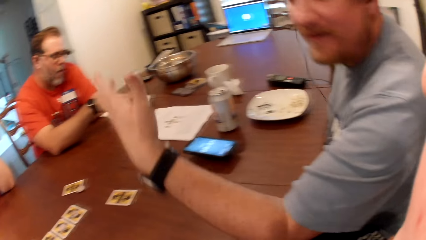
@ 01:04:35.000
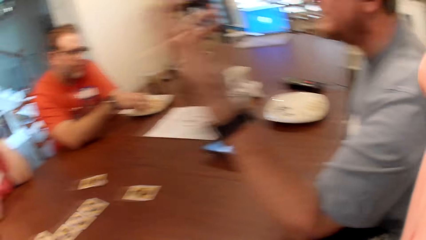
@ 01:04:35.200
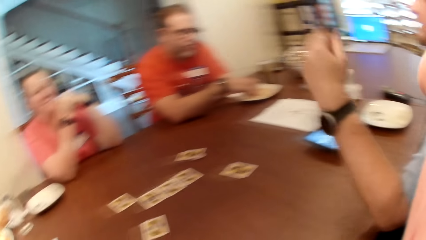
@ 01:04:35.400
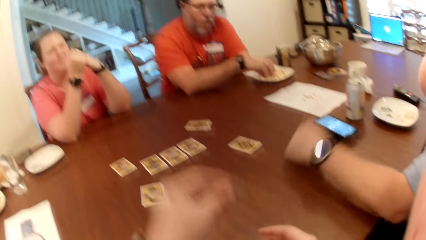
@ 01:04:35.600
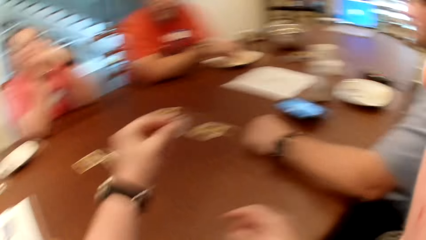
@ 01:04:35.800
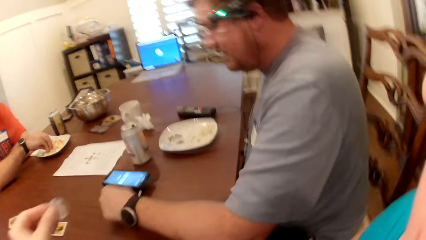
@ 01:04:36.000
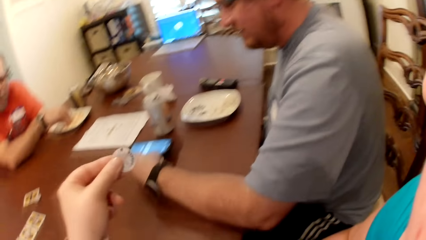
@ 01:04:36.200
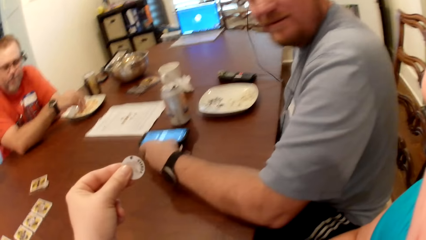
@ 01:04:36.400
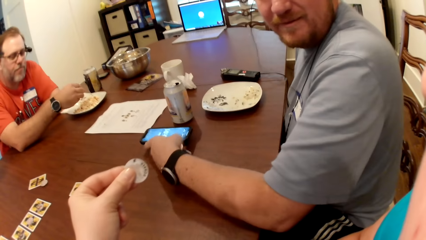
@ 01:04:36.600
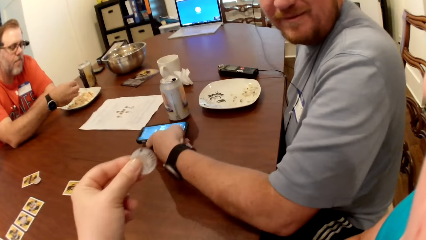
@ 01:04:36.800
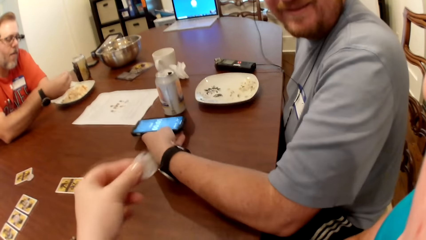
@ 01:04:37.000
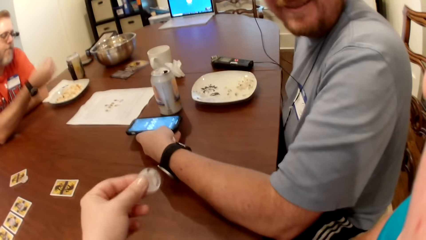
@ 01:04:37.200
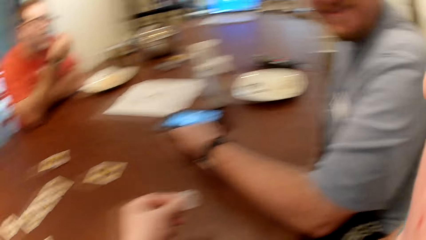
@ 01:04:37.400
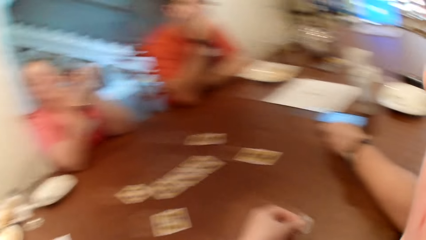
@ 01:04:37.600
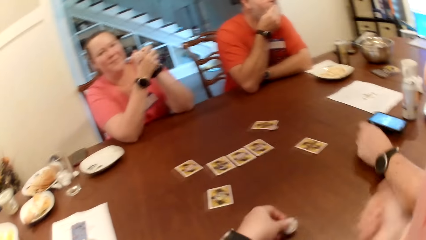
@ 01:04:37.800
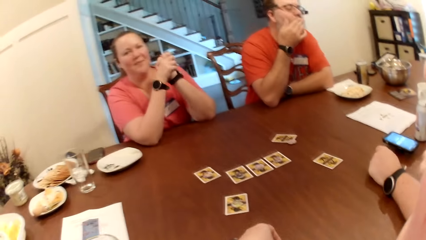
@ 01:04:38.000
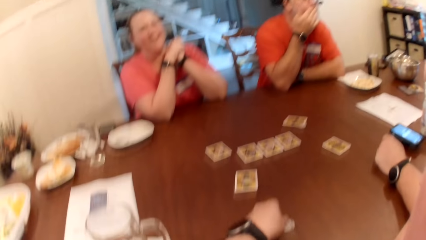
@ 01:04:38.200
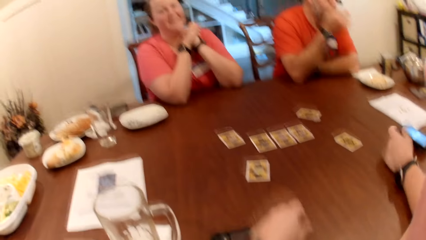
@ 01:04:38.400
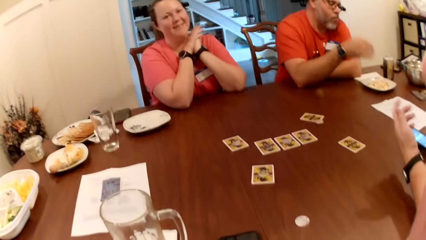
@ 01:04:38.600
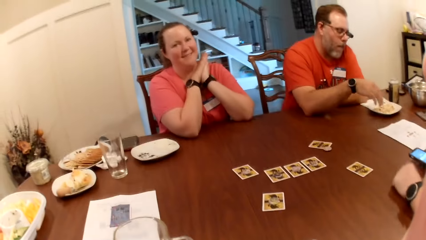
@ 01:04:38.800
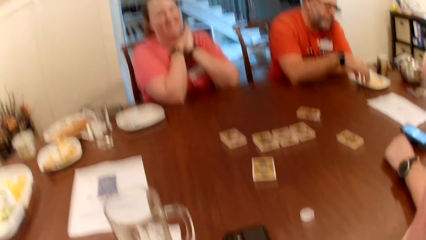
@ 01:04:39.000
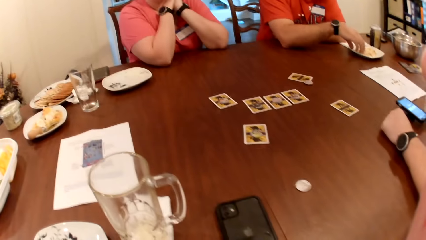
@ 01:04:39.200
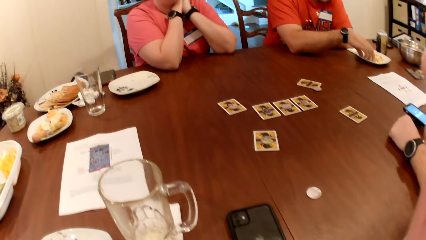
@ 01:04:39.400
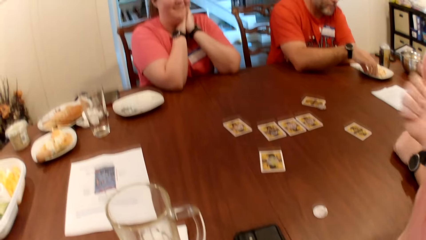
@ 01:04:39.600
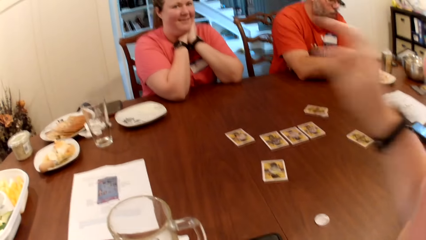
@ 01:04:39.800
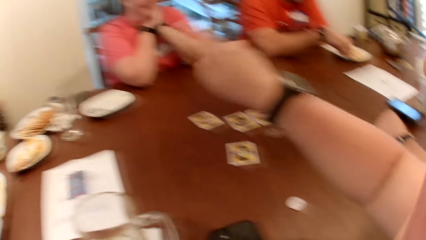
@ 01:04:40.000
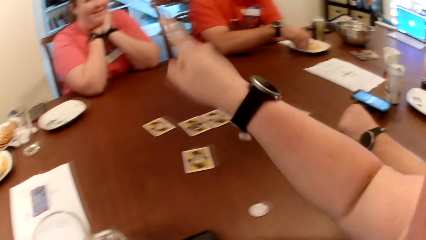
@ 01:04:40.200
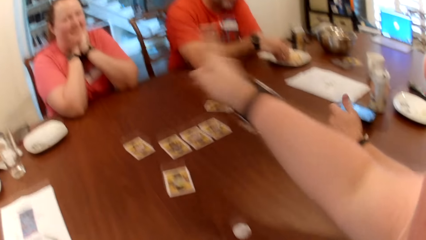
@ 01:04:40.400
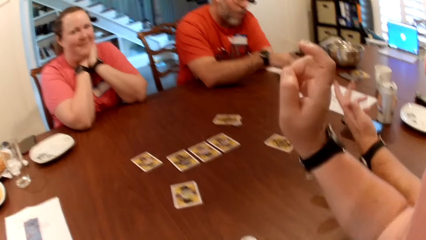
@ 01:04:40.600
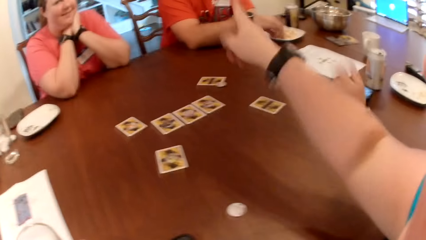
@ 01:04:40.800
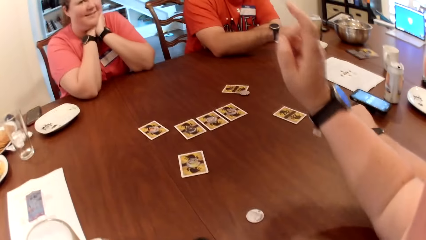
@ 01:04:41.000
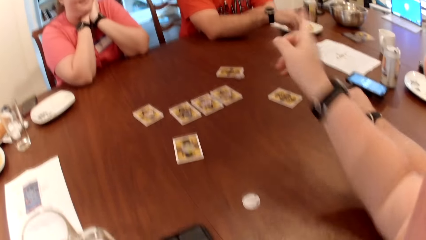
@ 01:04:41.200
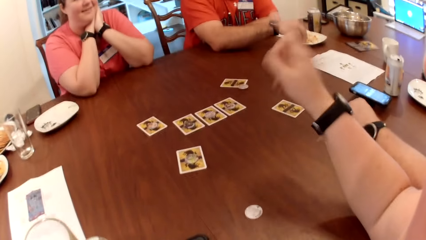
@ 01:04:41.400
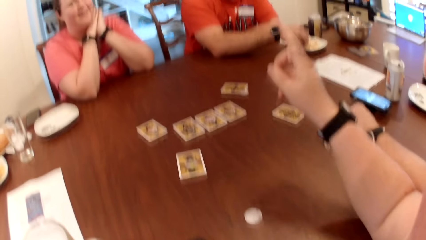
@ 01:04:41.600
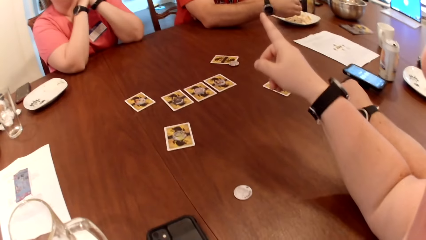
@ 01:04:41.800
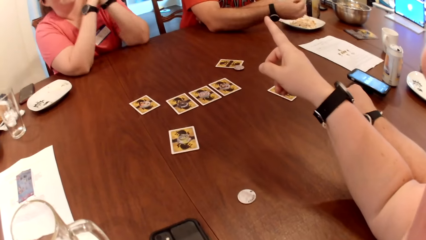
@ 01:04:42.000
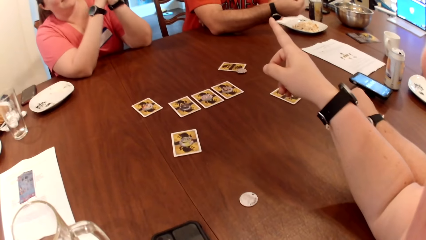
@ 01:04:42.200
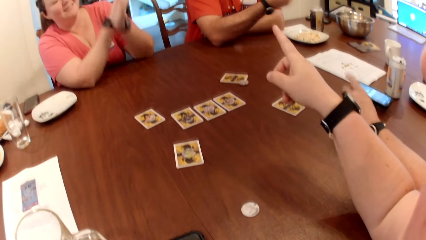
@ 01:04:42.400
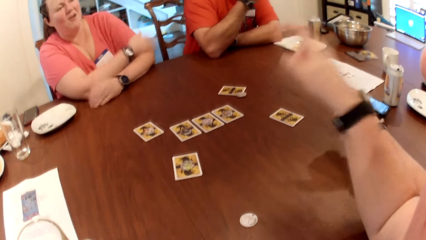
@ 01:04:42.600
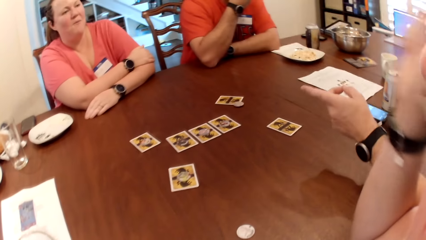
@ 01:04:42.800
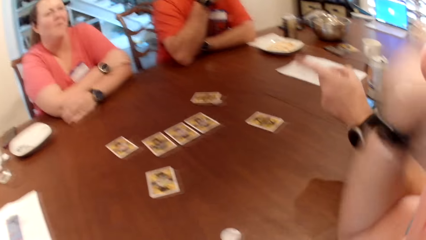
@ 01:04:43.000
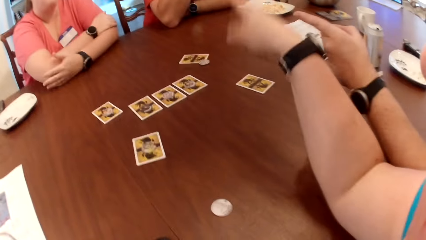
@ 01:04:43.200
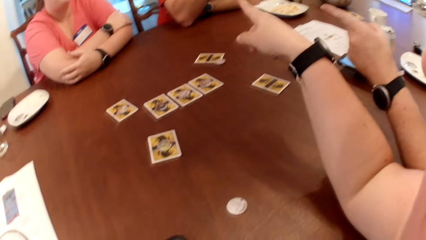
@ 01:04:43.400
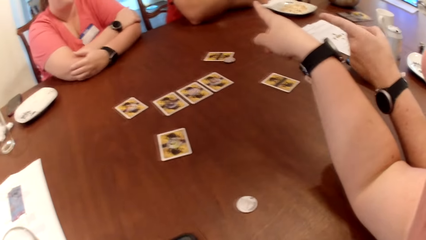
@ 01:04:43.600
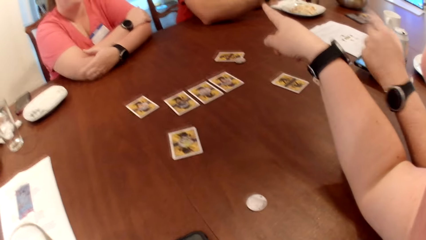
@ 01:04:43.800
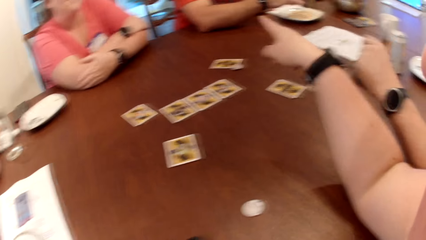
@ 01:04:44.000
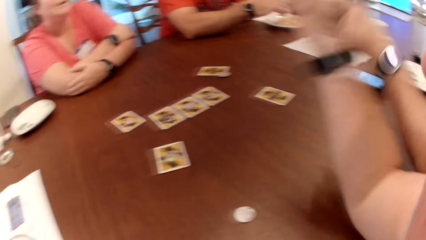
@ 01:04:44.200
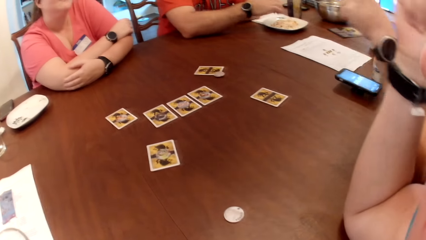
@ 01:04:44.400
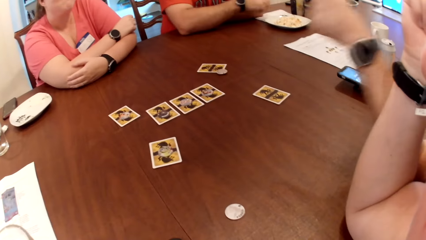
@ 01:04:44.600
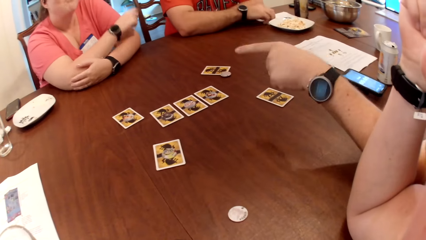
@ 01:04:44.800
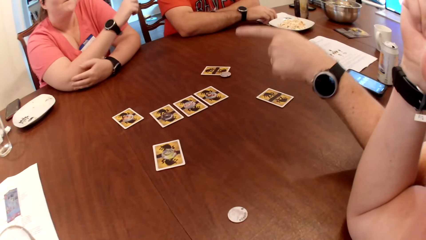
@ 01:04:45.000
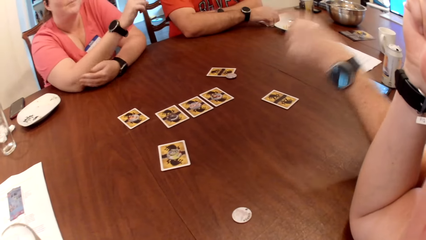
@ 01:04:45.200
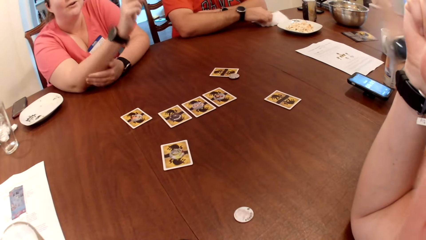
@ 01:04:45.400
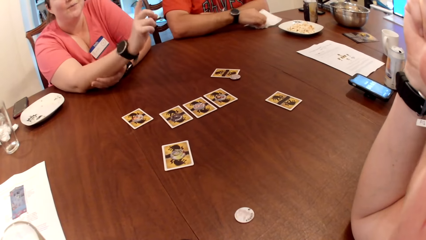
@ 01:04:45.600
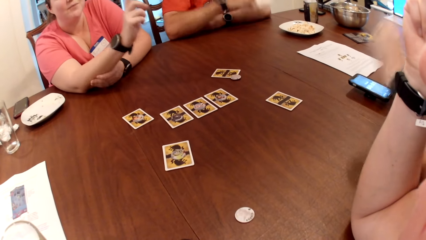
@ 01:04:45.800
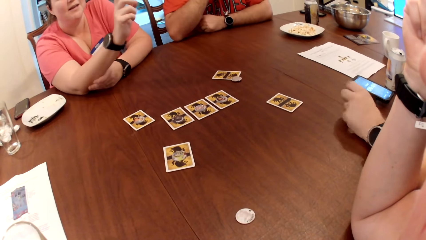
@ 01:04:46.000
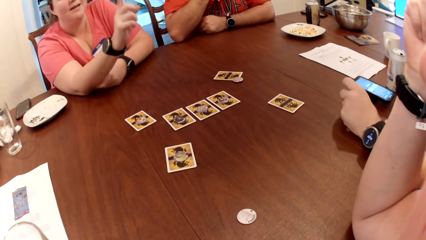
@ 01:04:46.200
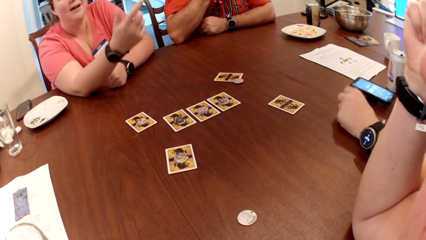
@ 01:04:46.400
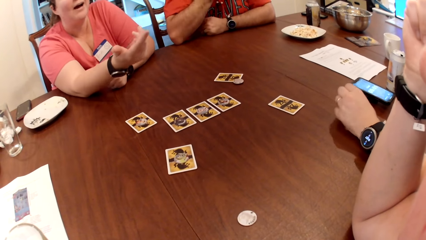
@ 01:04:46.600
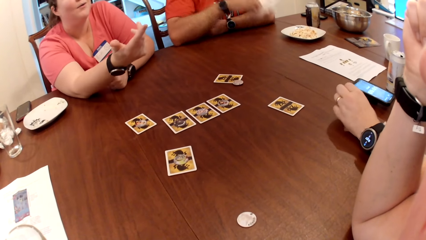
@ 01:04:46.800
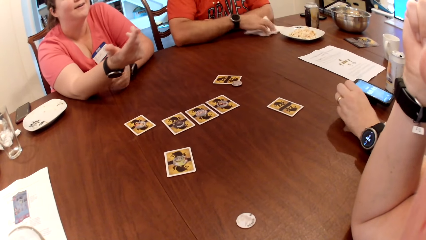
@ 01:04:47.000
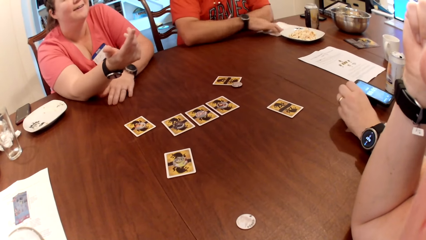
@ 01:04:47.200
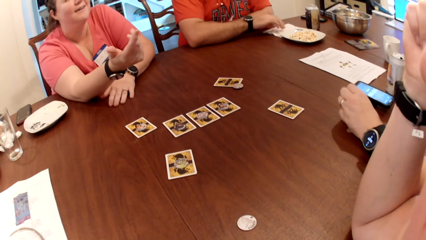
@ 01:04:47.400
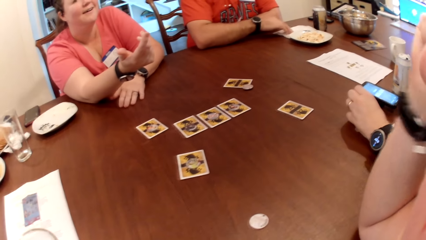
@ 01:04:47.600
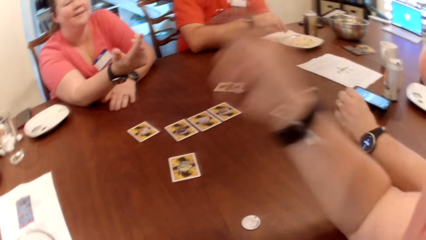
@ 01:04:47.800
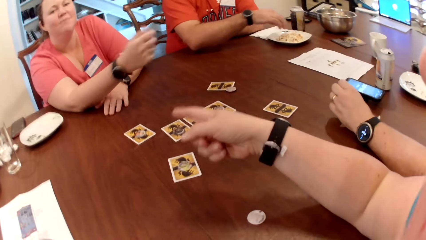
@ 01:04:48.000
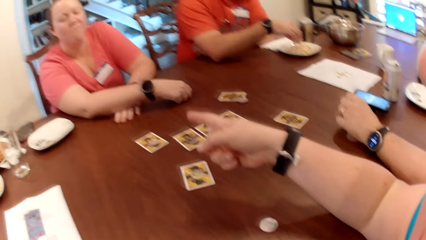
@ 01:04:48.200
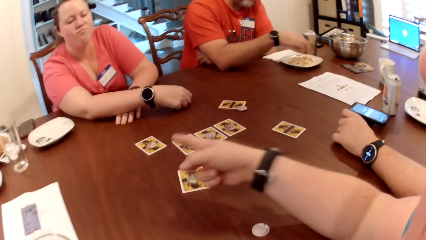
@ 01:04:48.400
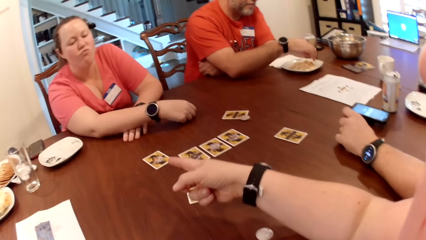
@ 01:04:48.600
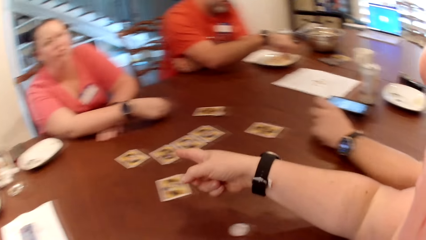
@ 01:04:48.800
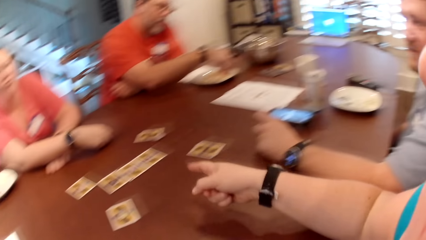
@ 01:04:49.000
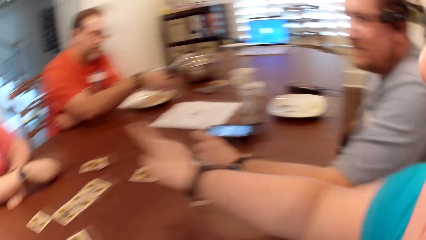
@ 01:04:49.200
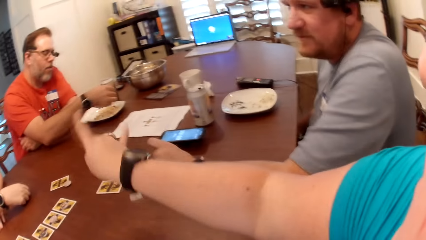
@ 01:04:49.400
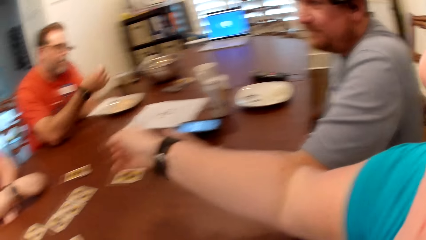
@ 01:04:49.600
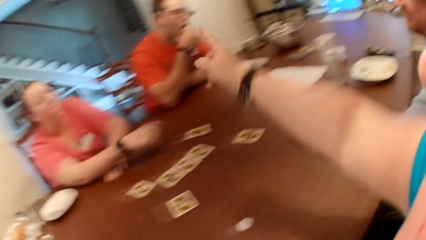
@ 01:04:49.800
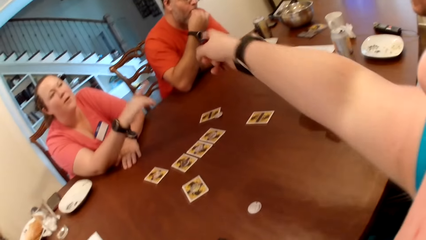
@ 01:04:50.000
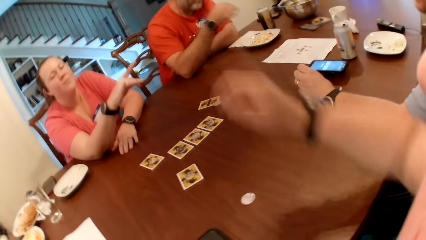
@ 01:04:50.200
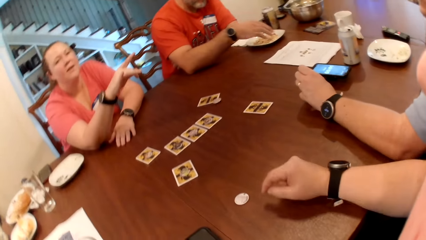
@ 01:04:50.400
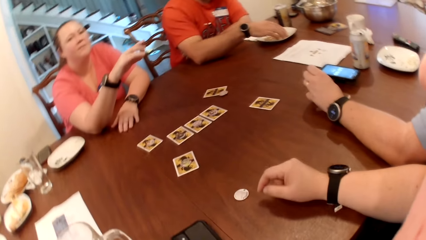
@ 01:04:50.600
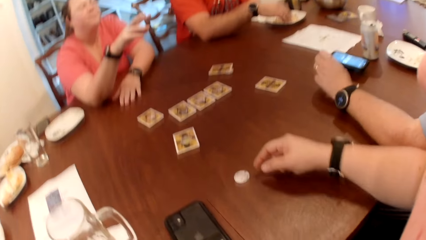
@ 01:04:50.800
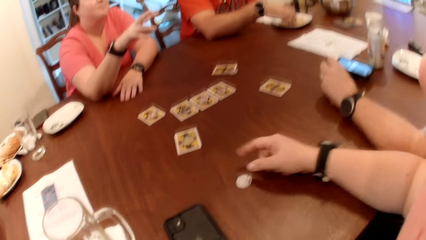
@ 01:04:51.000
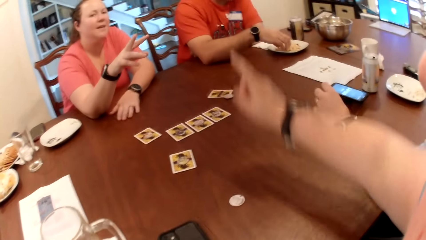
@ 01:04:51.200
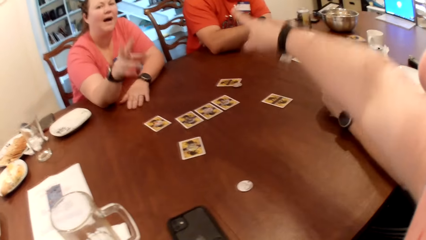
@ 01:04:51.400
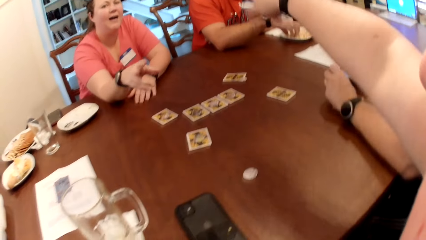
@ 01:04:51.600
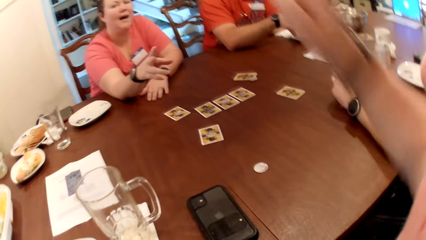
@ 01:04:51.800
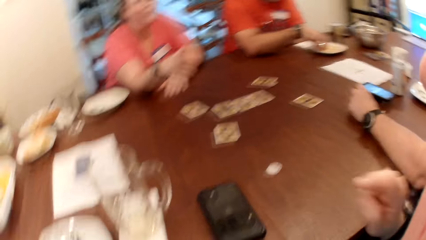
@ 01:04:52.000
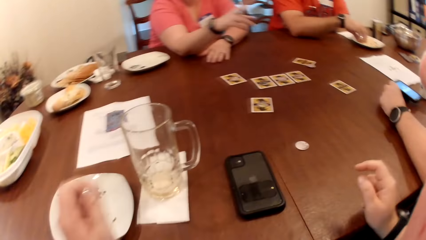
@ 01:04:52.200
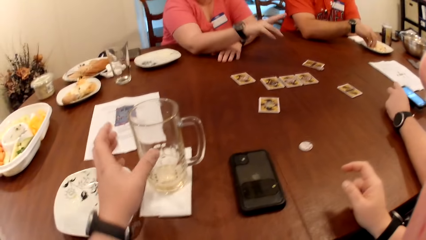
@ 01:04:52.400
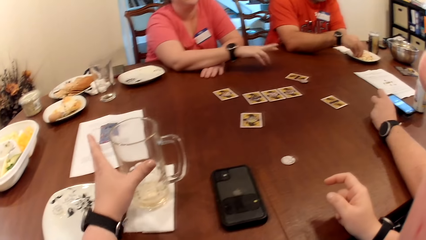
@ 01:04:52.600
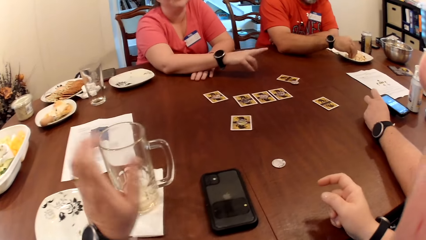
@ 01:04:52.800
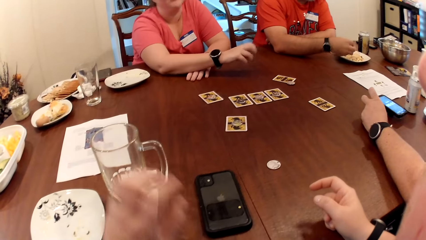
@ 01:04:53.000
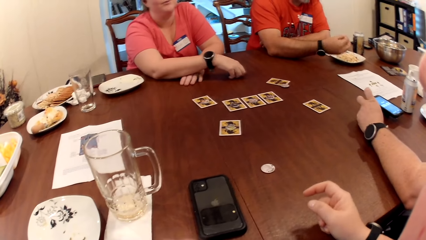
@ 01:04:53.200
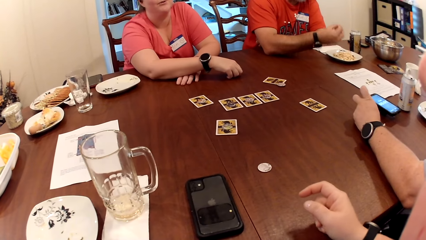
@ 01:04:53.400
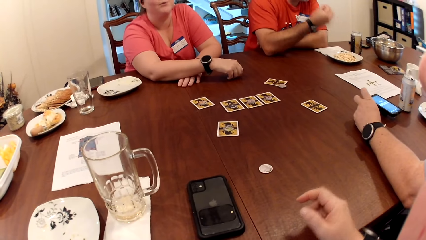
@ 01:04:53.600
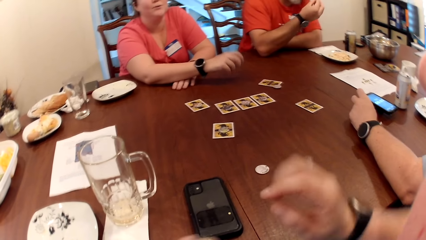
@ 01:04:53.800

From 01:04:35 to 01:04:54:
A person picks something on a plate. The camera wearer turns around. She holds the coin in her left hand. A man touches the phone on the table with his left hand. The camera wearer turns around. The person picks something on the plate. The camera wearer moves her hand around. Another person moves a hand around. The first person picks up a serviette on the table. A third person moves a hand around. The camera wearer moves her hand around. She turns around. The third person moves a hand around.
